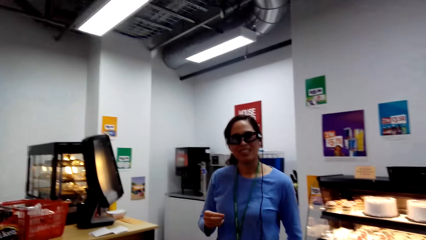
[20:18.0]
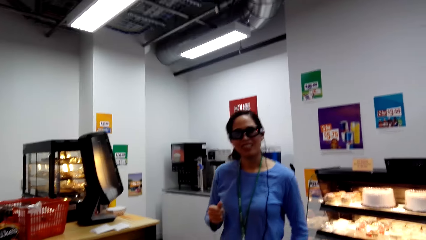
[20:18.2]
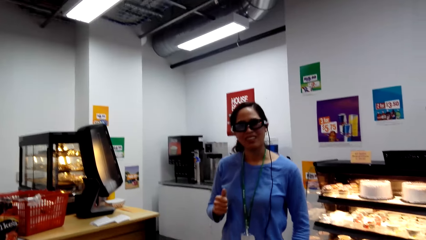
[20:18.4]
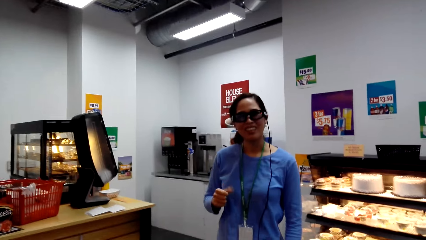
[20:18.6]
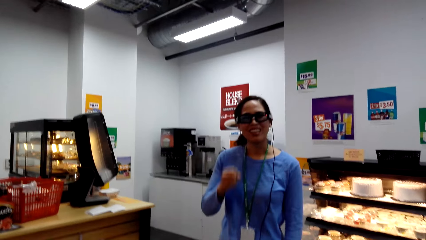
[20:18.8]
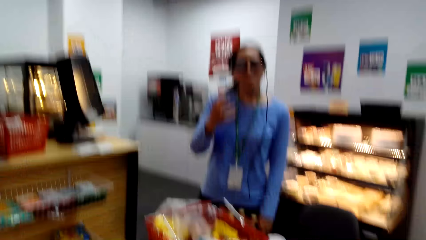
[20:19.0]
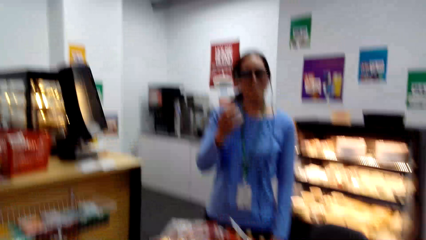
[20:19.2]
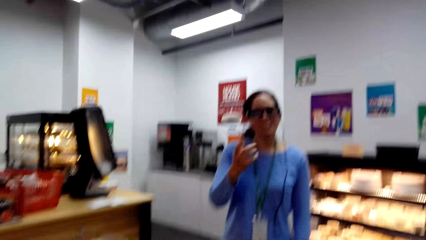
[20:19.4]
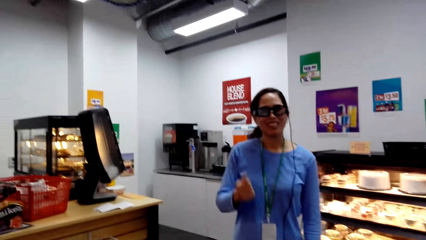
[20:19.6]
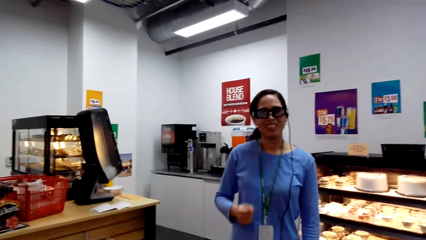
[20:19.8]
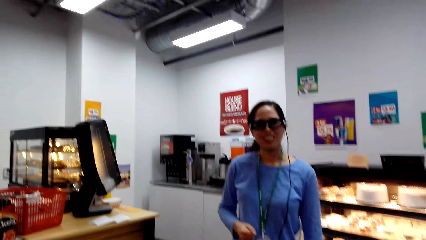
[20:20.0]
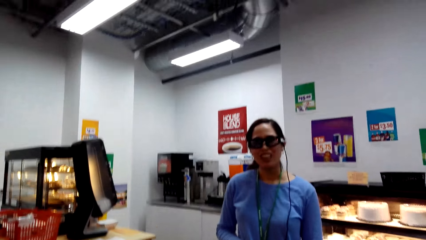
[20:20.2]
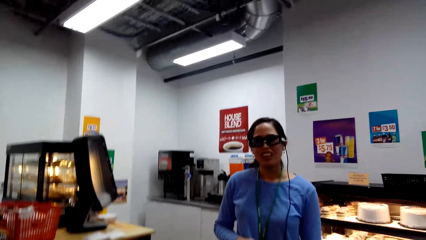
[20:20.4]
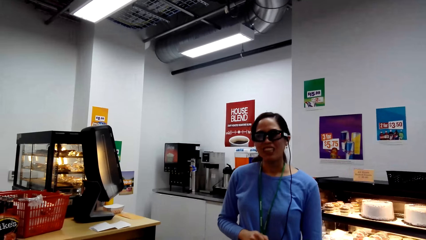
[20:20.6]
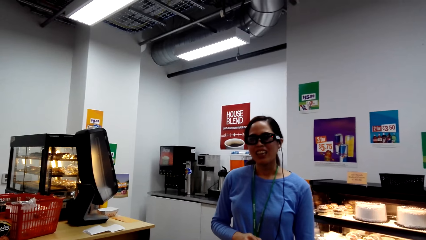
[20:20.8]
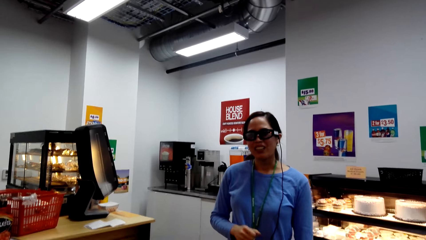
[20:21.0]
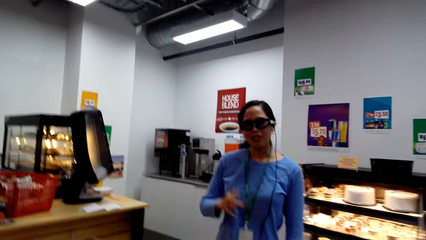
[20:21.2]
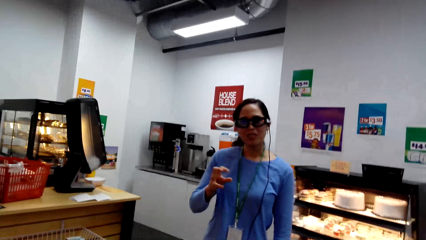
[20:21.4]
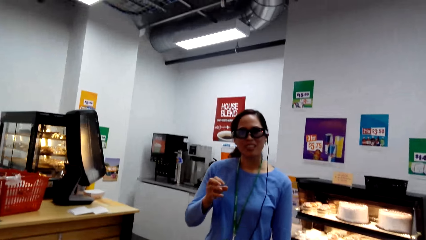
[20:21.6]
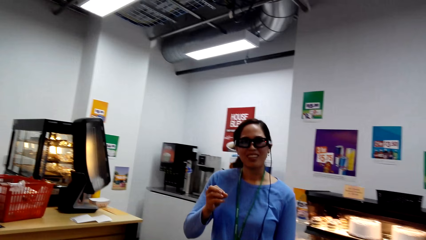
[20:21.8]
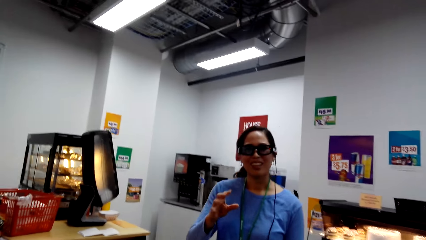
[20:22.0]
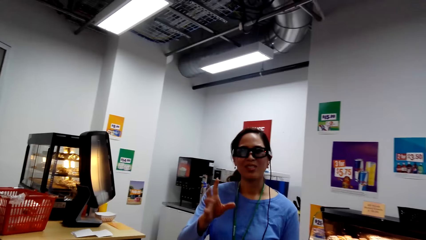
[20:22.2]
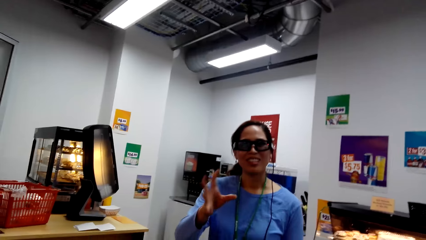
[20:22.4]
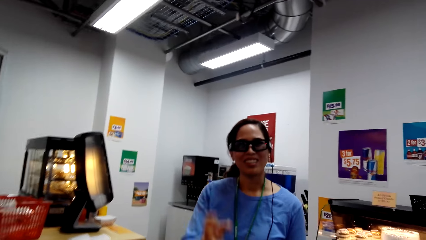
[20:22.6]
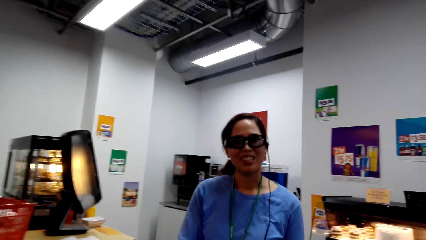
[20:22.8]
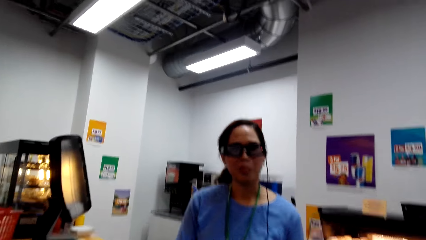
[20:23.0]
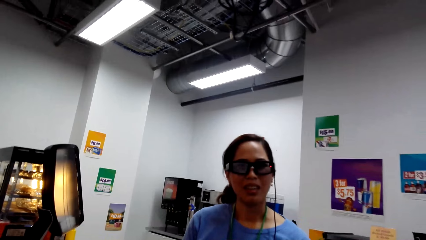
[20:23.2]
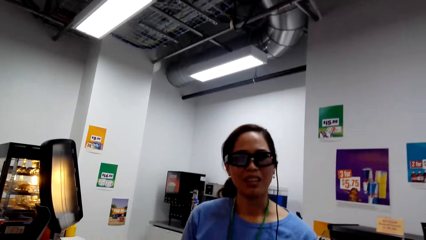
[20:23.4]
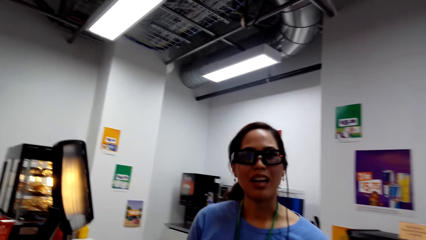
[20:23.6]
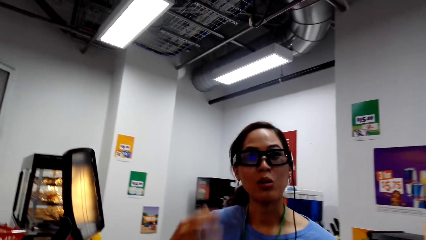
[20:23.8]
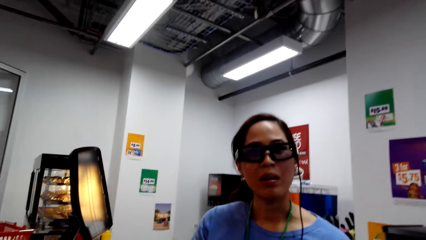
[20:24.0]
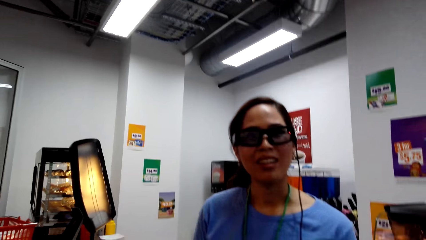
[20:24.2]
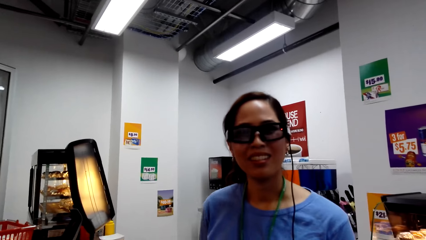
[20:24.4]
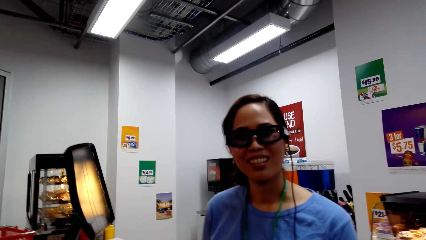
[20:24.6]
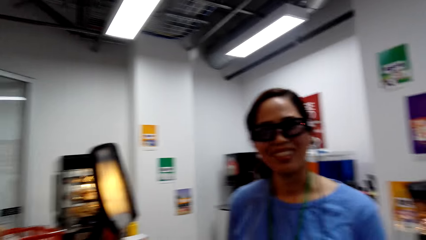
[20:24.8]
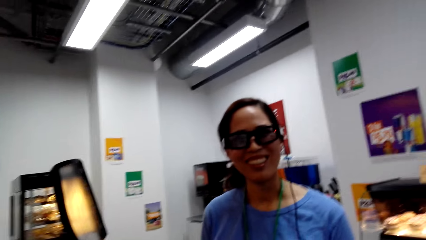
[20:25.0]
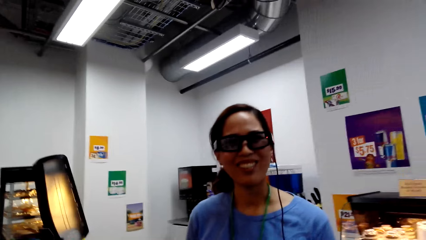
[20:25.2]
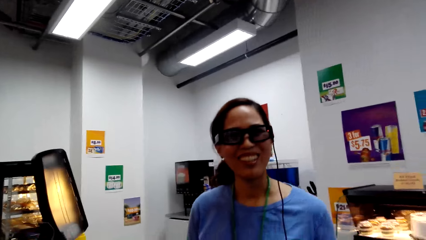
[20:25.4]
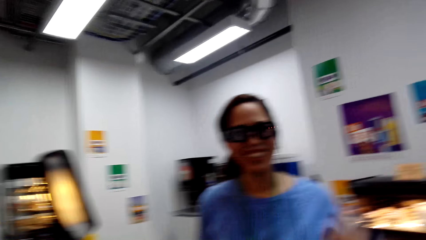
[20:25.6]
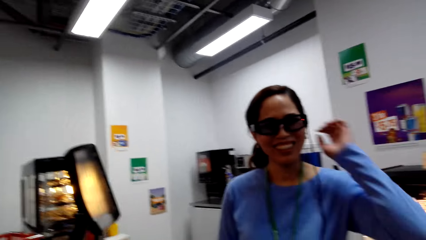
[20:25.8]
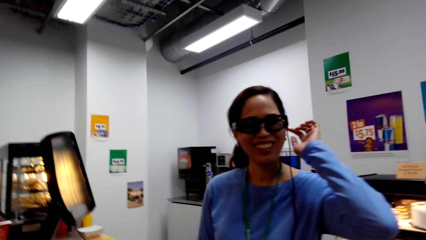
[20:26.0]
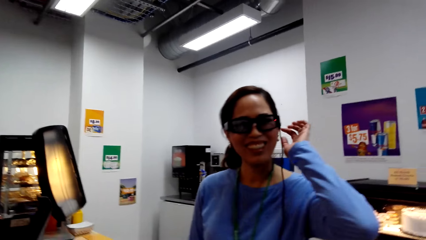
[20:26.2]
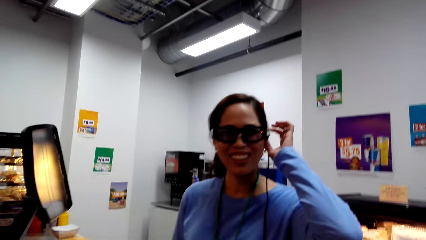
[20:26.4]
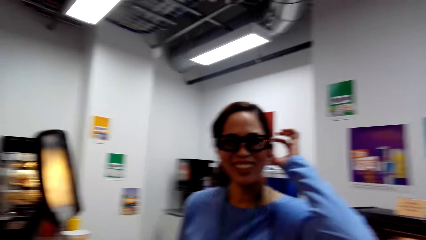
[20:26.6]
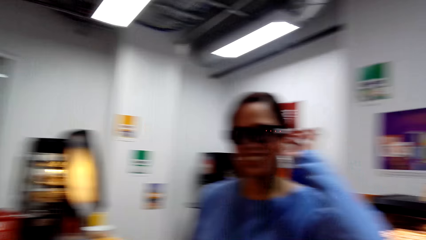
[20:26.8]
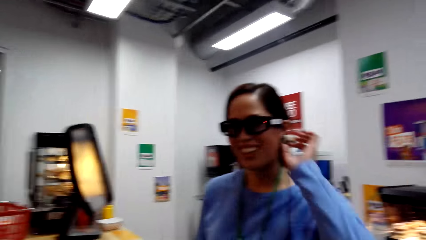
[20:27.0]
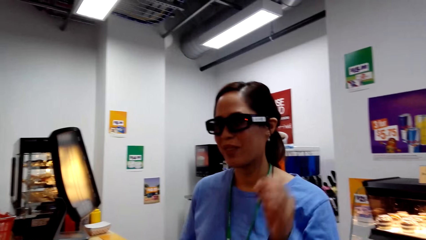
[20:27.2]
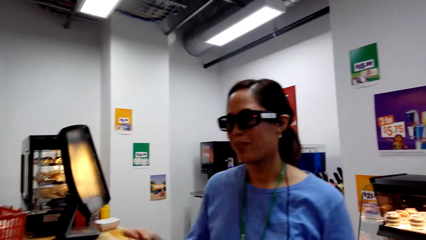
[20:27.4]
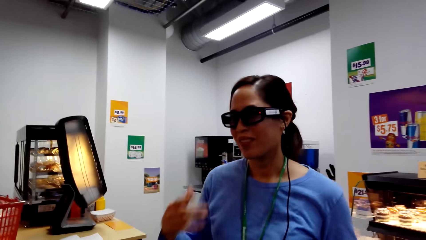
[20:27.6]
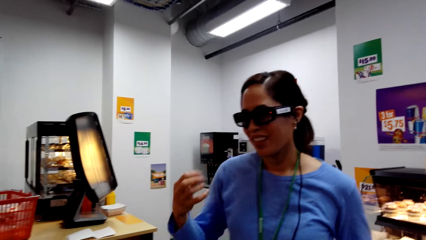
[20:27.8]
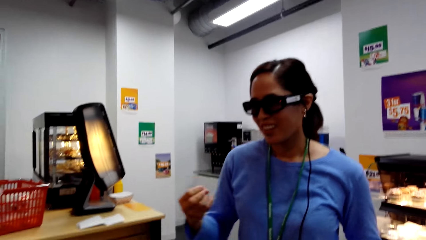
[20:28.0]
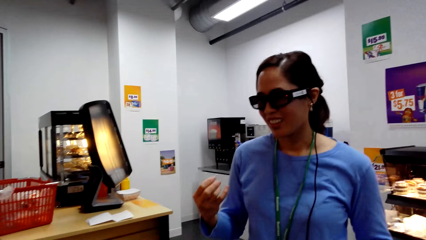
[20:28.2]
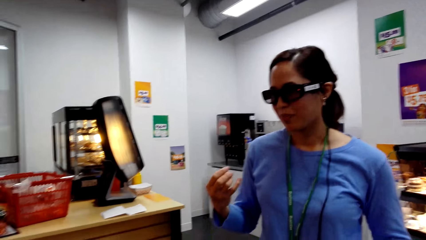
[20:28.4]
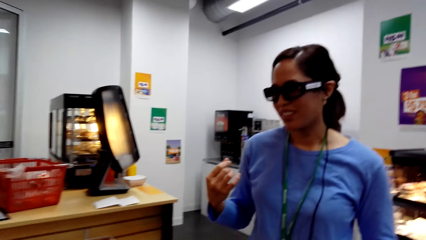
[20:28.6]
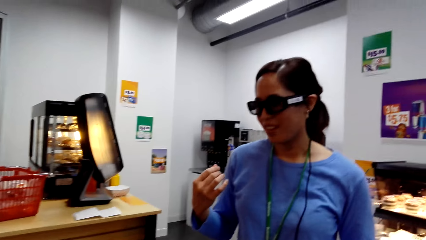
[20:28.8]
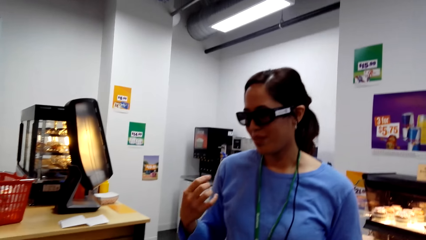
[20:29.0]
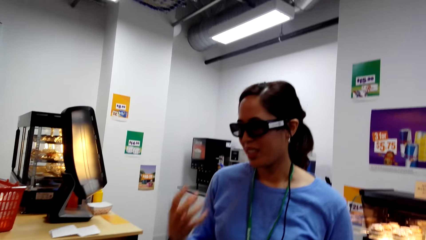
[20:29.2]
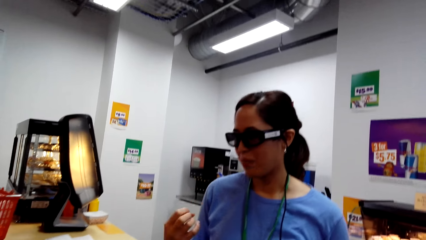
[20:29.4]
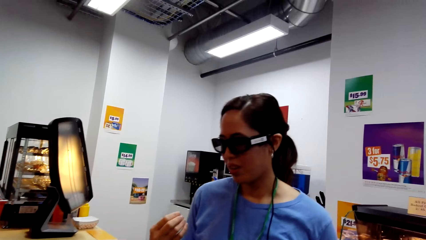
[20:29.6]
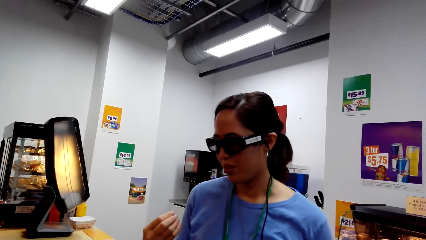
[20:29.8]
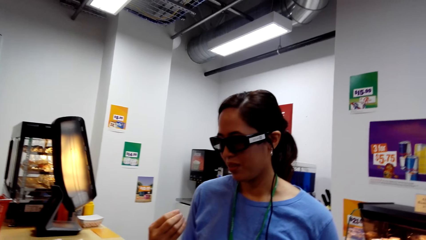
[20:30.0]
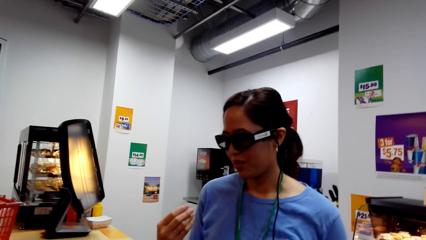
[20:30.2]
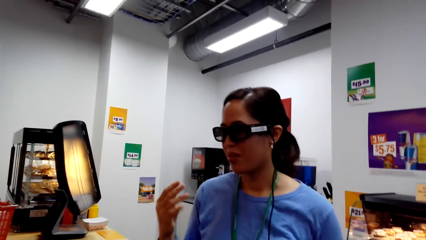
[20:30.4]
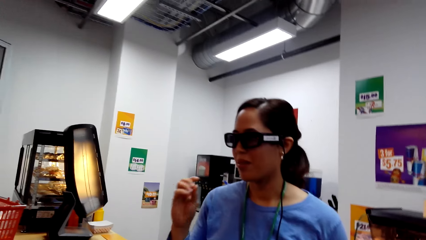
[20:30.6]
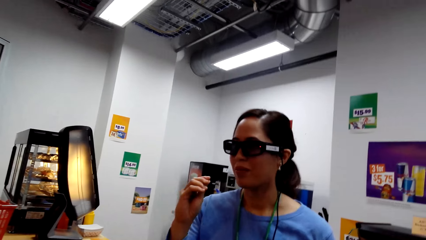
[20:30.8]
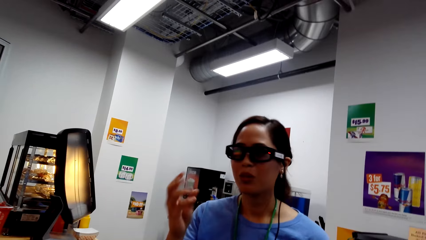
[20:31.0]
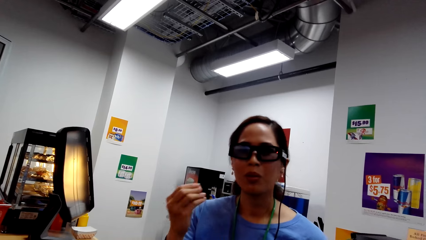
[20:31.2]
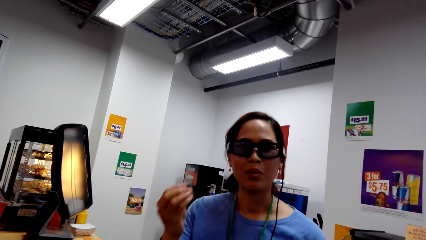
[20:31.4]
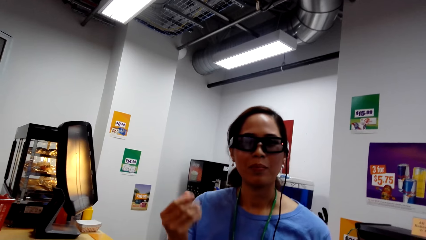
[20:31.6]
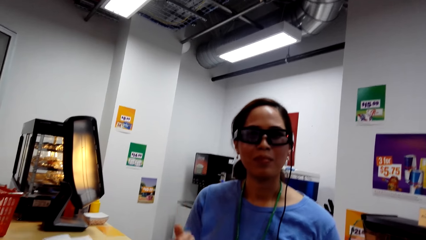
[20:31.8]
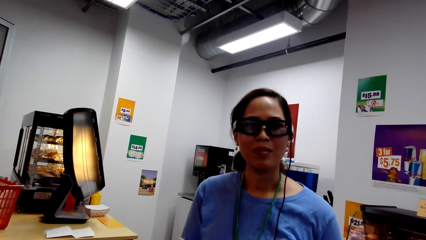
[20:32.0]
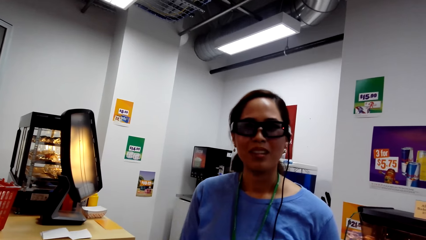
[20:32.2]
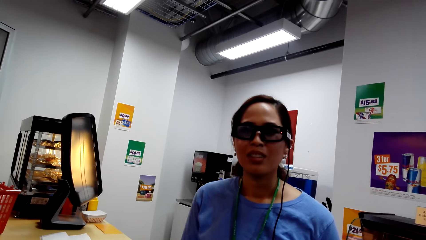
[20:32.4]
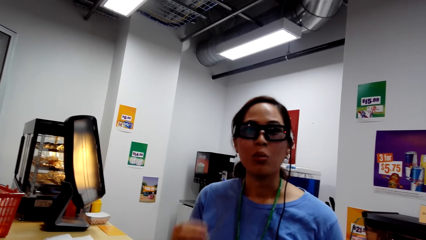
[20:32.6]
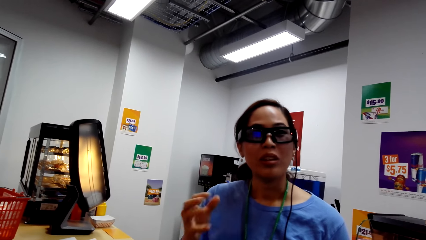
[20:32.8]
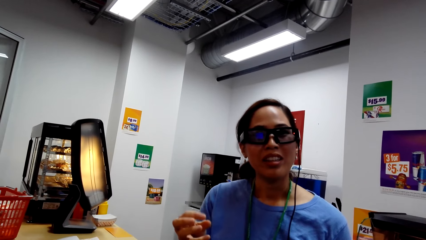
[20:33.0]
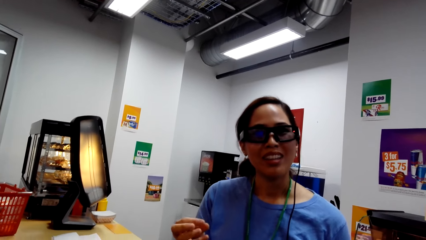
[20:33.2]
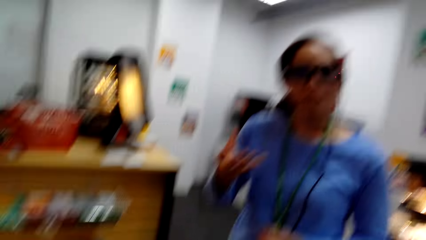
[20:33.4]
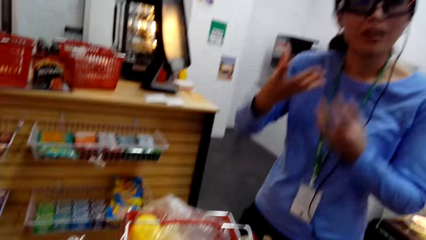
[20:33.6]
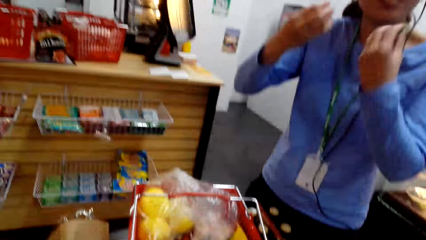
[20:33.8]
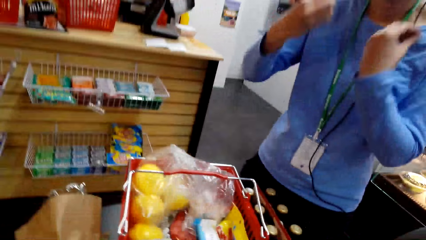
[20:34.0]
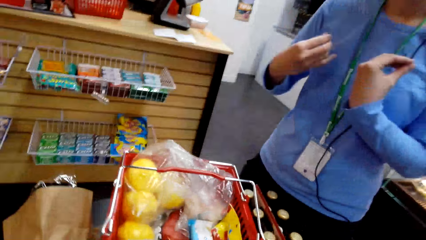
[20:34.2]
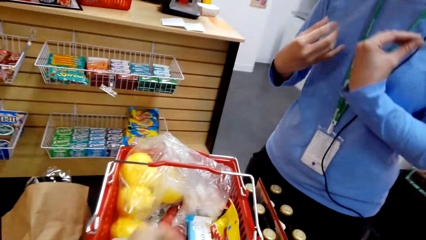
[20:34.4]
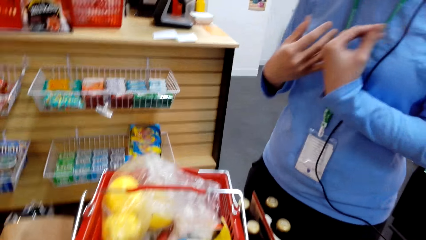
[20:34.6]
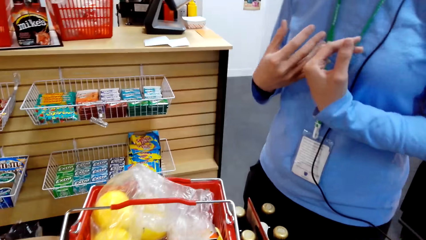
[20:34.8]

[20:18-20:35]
The camera wearer talks to the woman. They converse with the woman.
